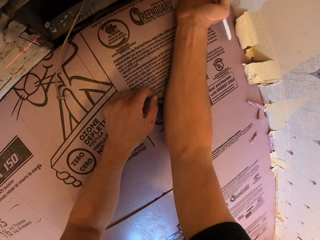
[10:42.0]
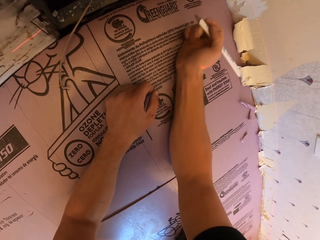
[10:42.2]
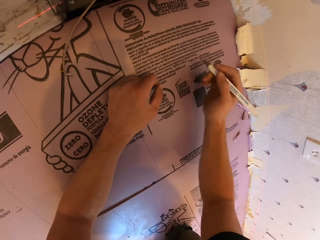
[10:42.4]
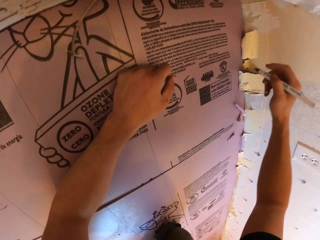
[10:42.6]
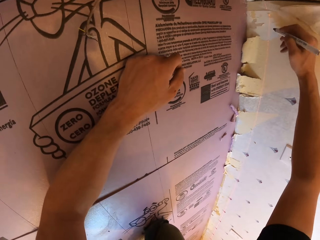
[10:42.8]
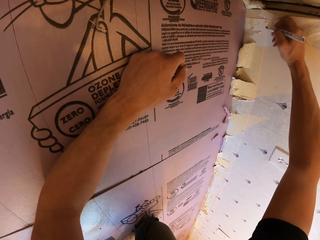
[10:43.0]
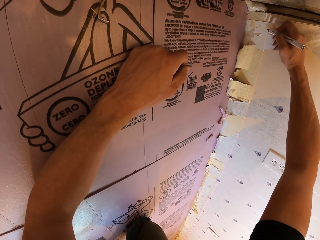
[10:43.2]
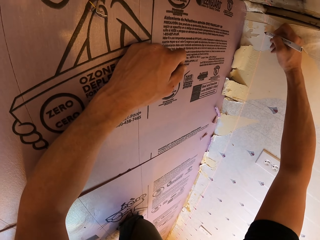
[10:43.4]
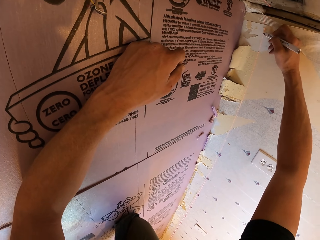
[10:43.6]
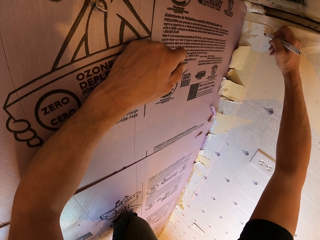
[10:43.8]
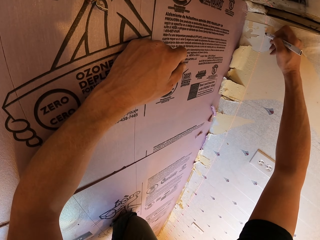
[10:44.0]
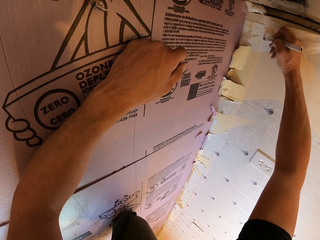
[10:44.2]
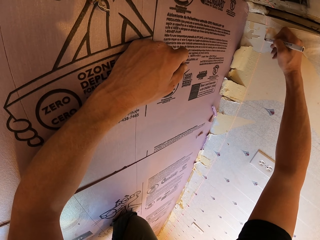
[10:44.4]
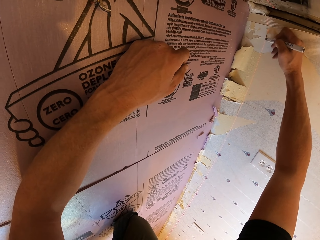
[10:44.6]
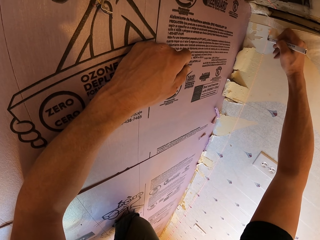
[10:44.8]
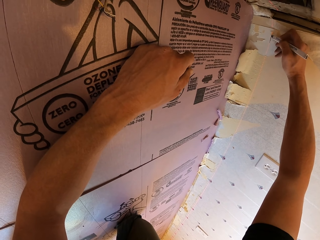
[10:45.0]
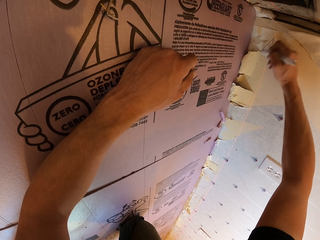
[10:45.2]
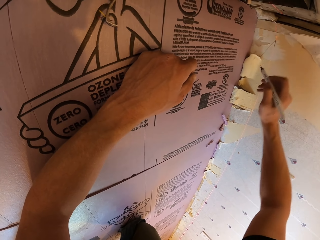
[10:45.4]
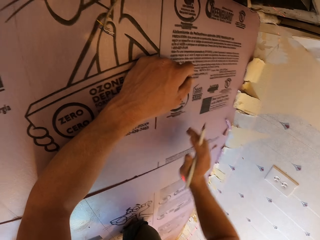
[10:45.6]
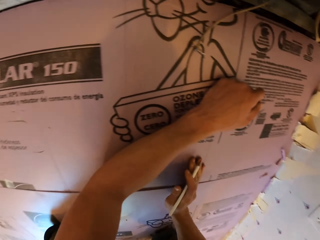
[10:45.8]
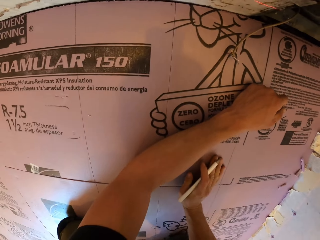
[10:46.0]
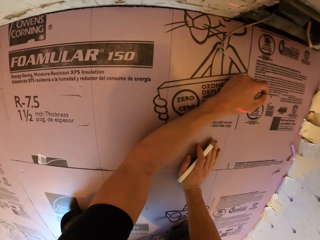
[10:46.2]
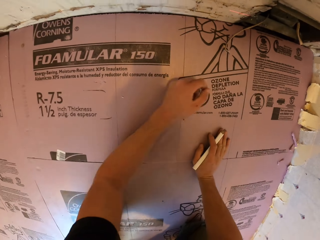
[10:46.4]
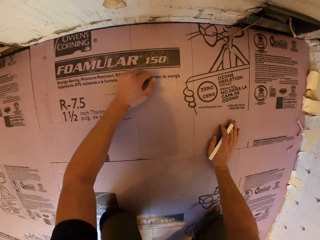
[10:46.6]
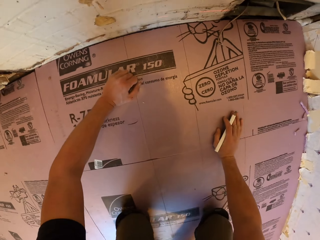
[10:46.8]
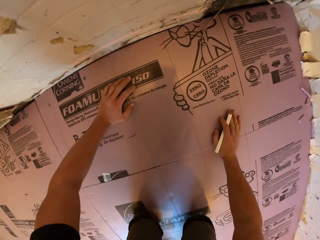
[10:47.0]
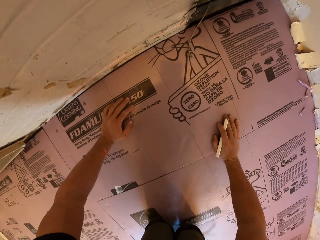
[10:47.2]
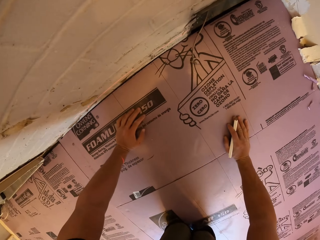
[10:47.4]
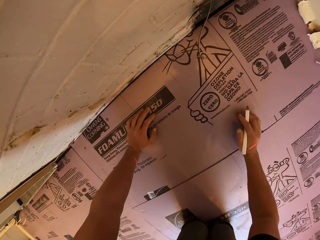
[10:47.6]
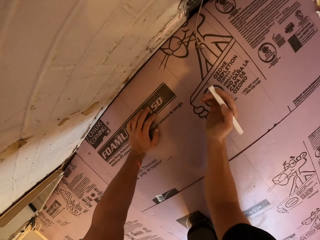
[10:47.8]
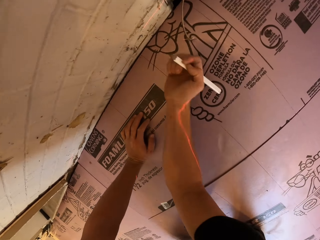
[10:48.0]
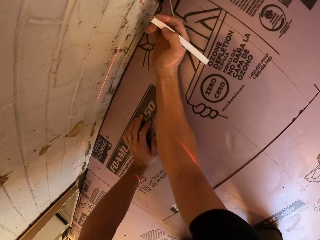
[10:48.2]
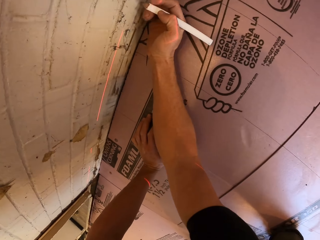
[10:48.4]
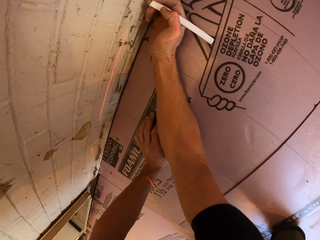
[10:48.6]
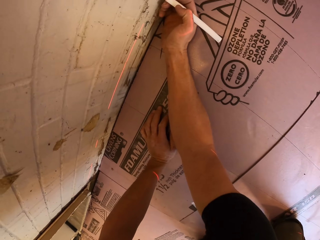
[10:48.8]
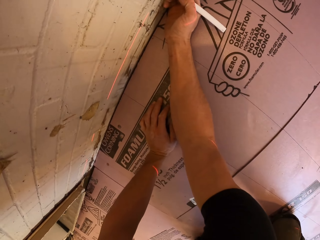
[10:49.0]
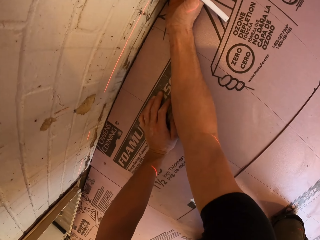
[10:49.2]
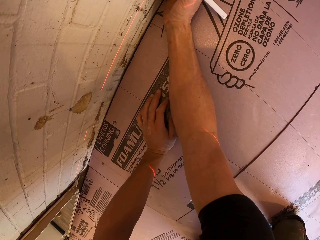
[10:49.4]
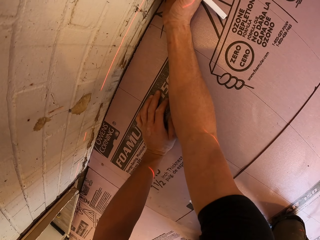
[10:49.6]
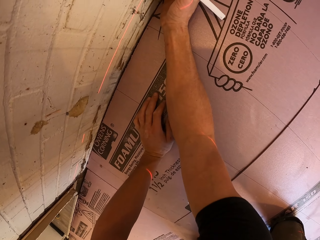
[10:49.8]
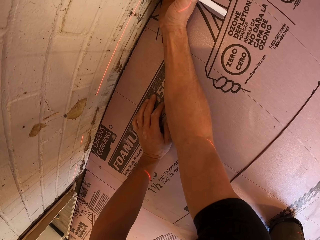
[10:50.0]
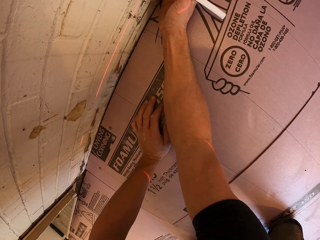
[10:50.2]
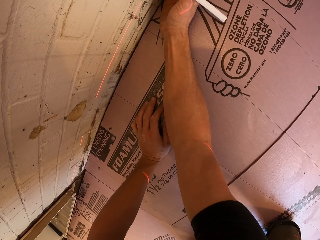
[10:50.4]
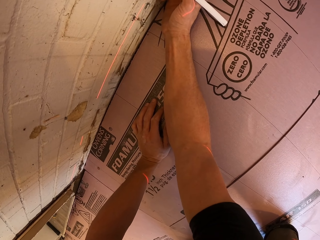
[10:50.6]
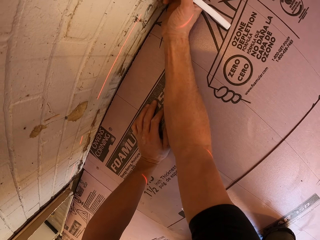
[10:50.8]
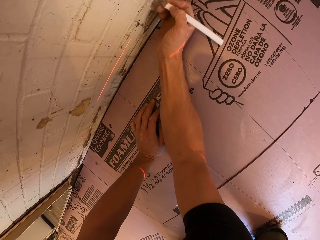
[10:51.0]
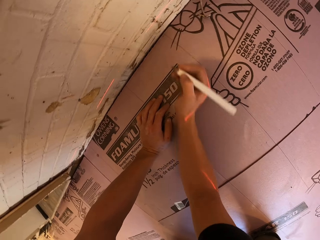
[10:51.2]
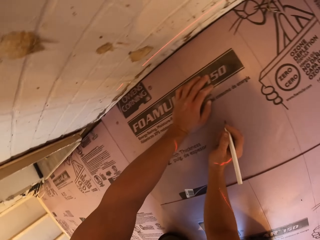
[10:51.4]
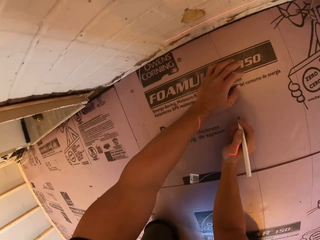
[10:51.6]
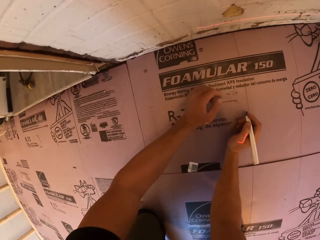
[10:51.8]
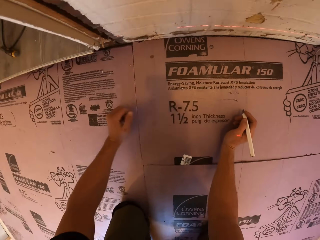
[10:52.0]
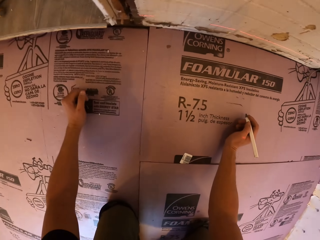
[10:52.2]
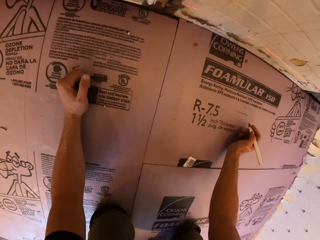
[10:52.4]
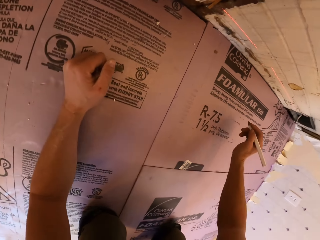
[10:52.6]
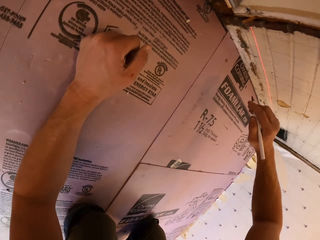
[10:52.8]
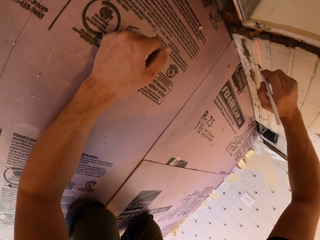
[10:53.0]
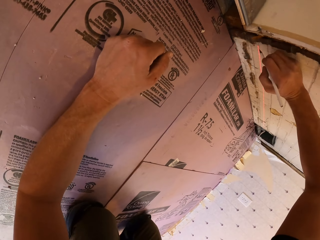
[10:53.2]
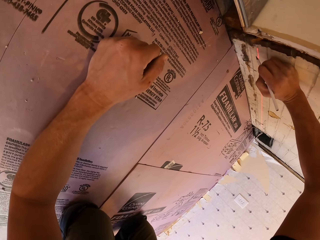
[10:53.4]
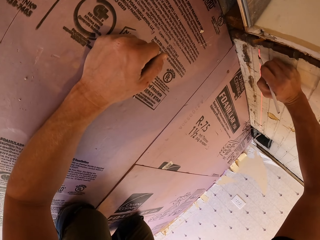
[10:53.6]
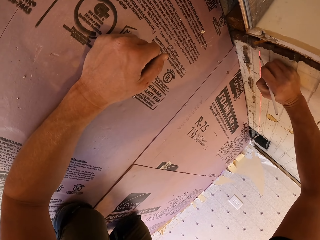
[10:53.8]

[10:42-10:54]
The camera wearer moves on the floor. They draw a line on the wall with the pencil.

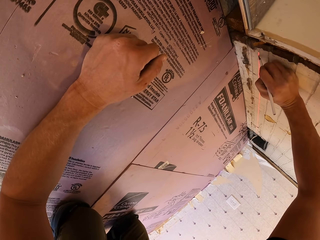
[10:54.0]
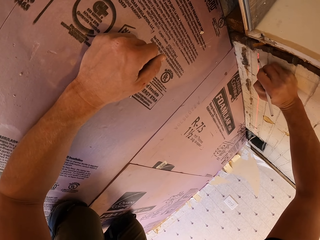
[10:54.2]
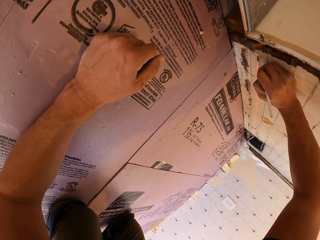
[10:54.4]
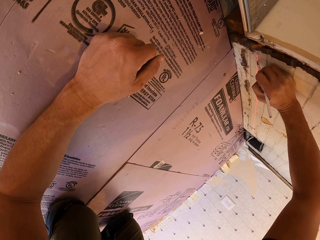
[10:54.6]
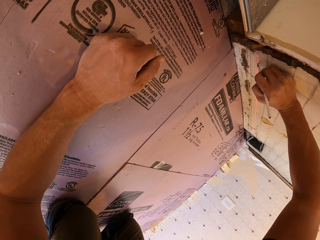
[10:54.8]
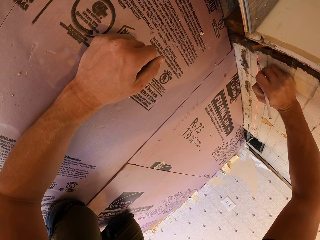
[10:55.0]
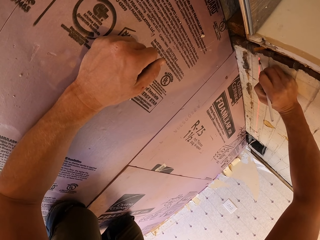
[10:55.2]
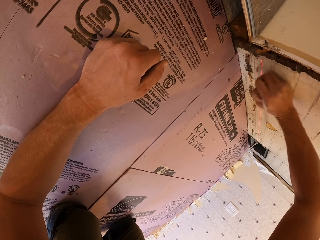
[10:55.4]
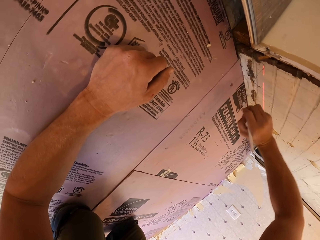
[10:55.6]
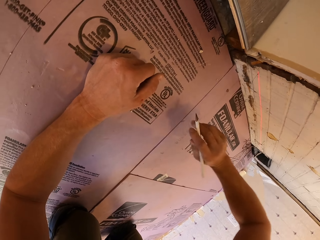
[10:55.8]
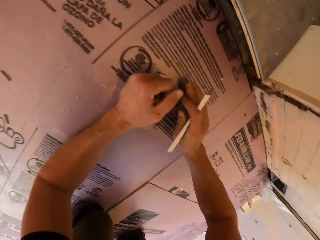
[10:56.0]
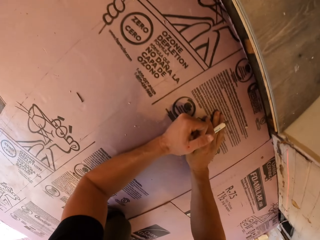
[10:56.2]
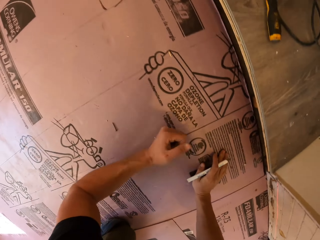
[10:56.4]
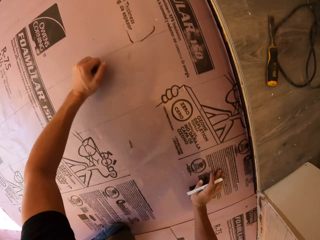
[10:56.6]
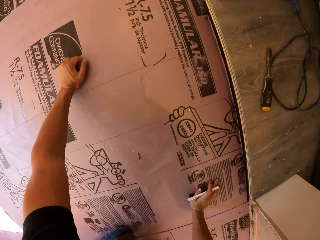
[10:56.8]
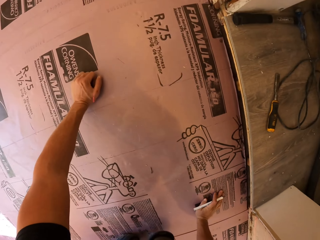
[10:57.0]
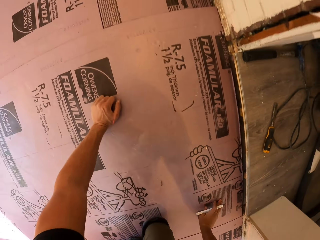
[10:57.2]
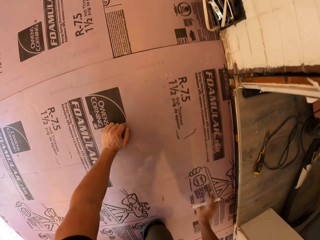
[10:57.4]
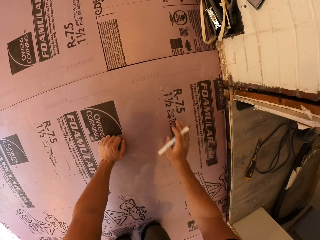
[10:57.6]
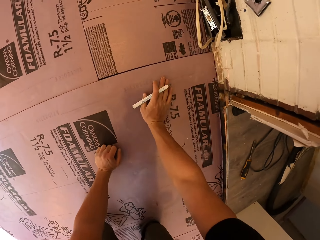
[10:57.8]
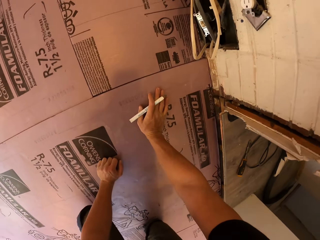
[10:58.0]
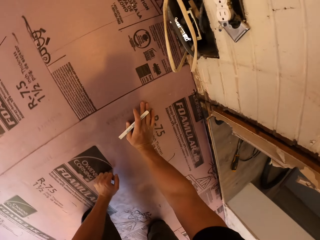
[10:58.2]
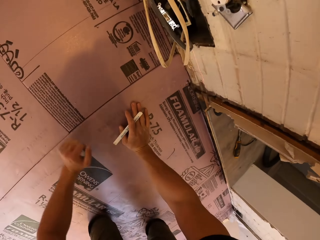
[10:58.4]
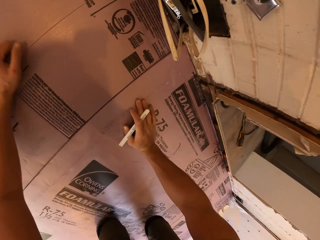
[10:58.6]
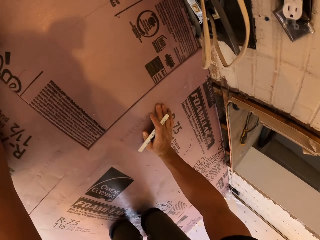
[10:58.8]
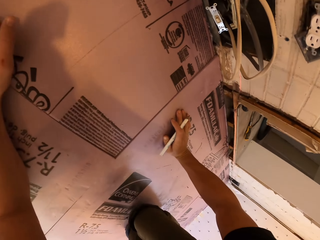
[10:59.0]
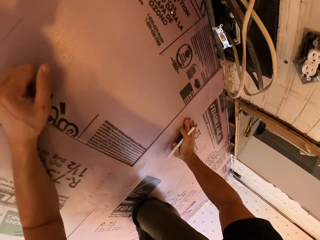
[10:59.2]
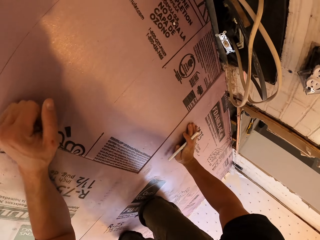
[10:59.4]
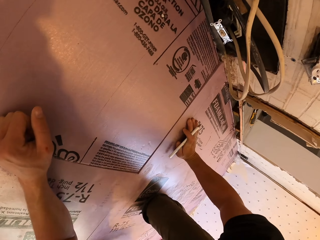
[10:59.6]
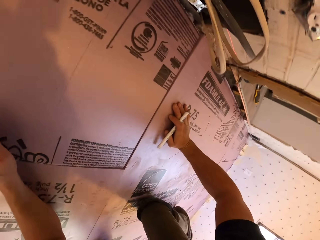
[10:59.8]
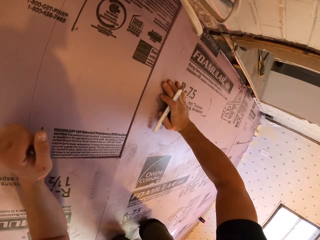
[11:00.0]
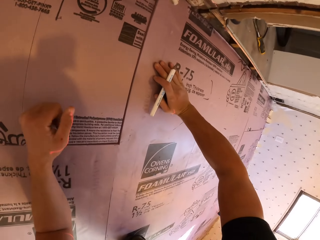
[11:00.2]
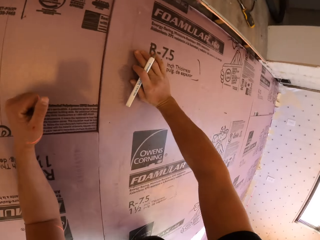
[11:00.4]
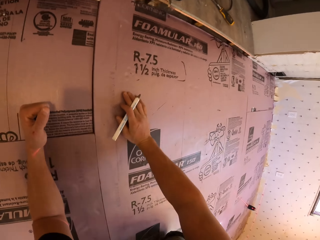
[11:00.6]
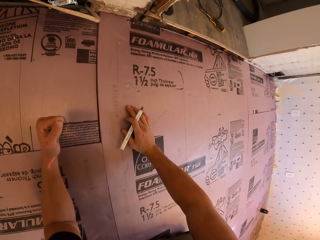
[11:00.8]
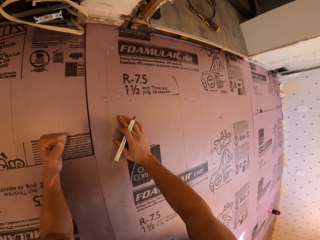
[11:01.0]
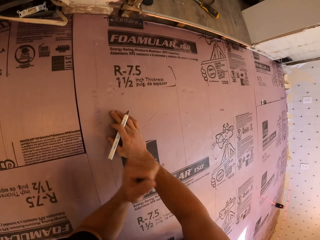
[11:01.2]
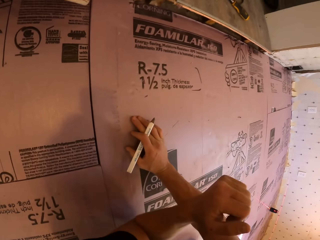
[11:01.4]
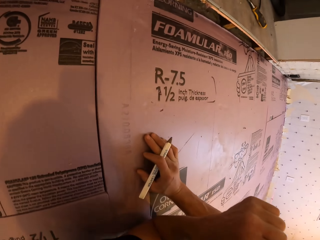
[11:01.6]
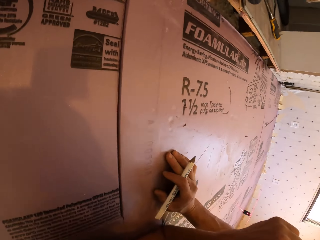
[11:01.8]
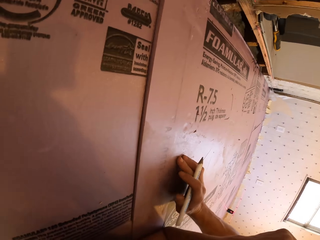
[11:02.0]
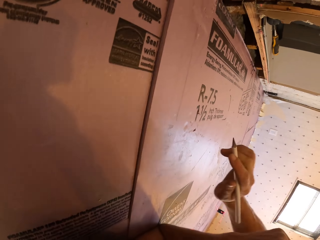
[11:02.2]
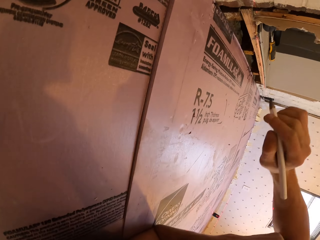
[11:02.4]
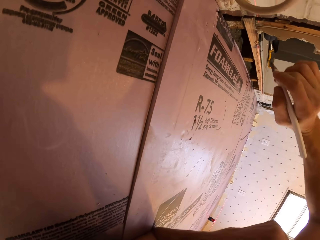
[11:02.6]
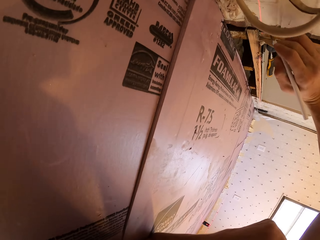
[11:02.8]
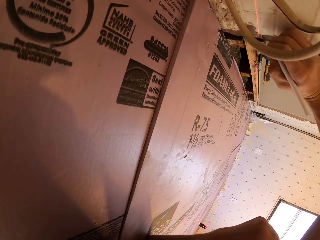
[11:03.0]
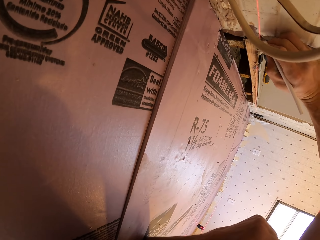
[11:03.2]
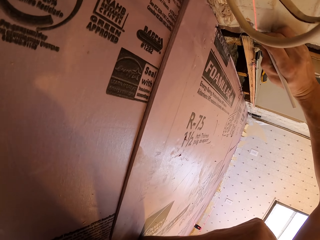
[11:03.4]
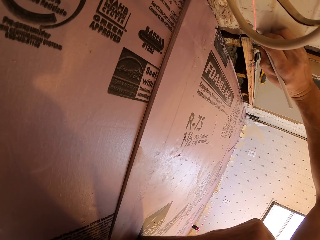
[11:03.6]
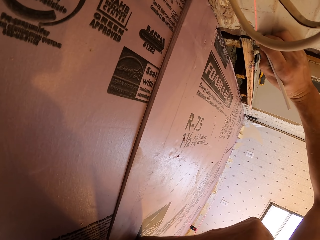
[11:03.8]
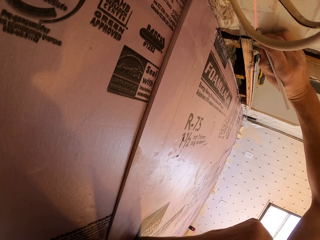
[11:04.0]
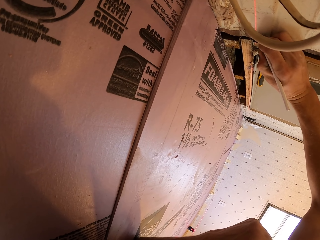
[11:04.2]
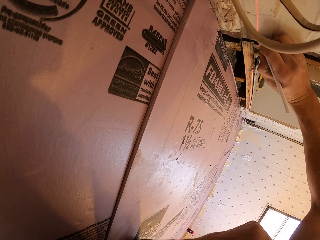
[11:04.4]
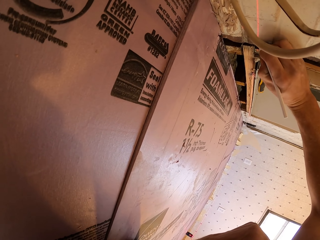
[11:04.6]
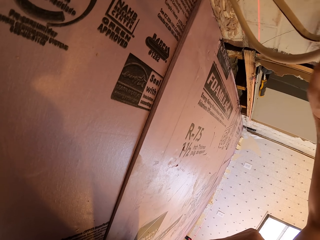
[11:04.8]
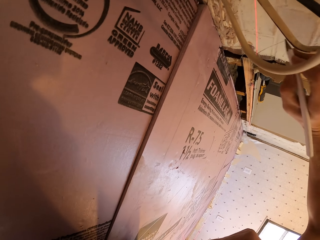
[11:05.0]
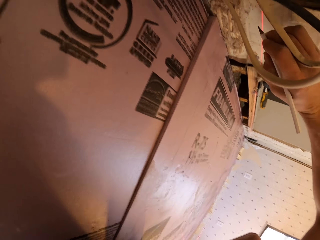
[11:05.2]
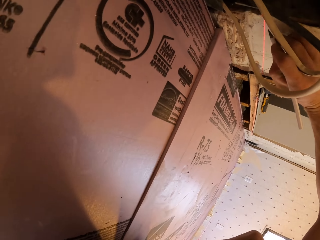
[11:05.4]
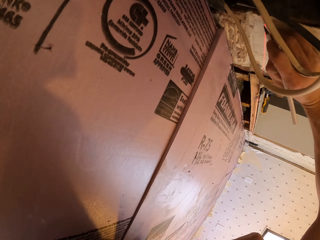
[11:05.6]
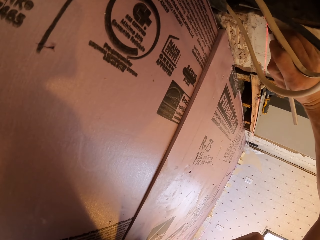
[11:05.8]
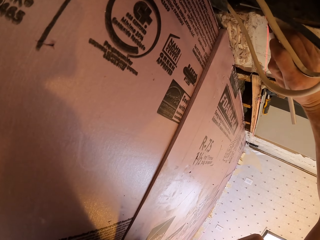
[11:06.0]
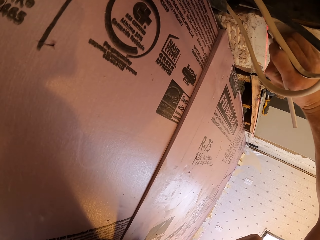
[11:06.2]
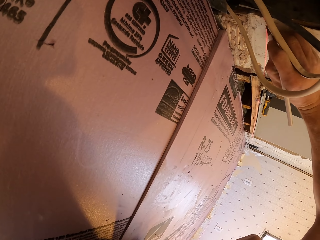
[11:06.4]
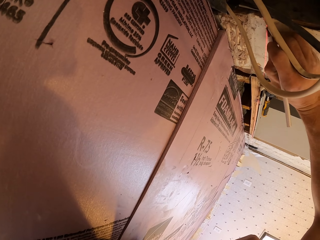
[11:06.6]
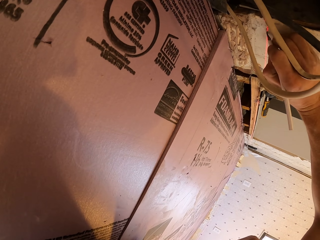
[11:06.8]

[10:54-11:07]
The camera wearer moves with hands on the floor. They draw a line on the wall with the pencil.
